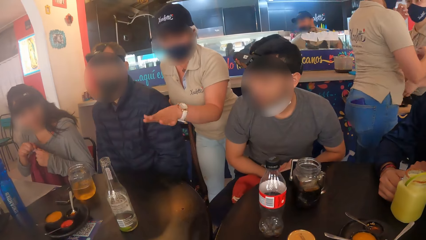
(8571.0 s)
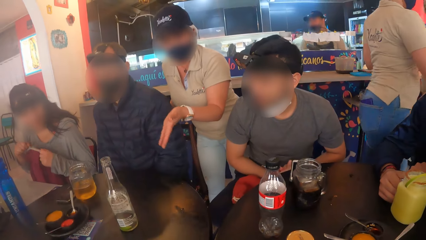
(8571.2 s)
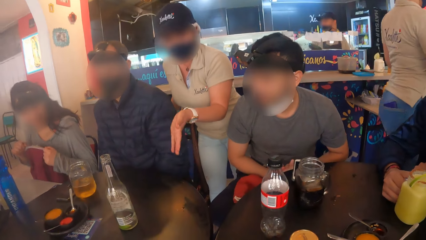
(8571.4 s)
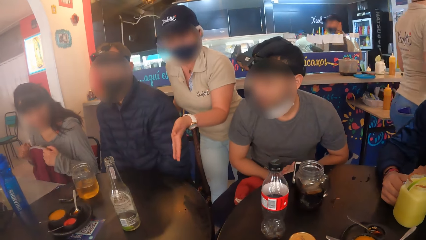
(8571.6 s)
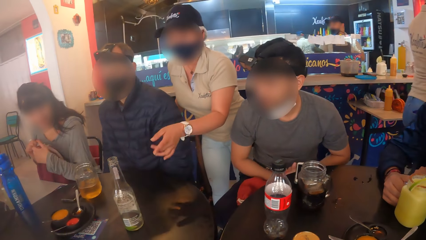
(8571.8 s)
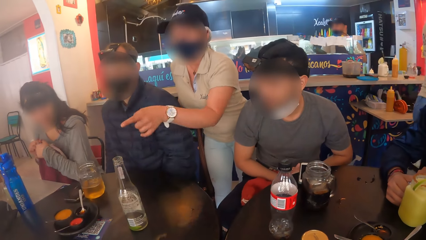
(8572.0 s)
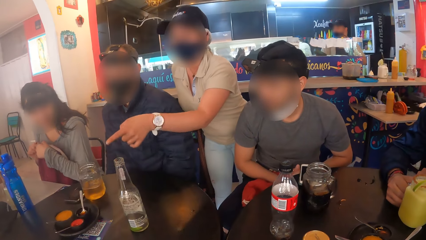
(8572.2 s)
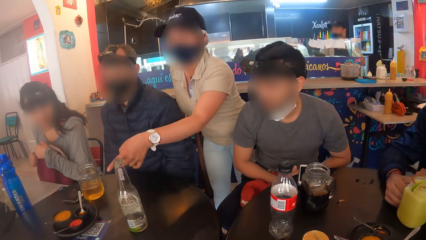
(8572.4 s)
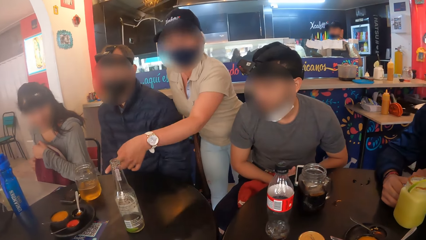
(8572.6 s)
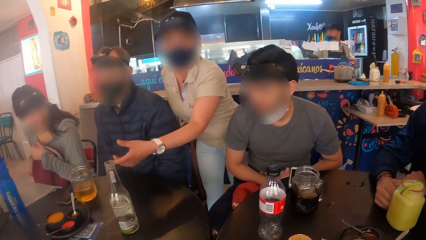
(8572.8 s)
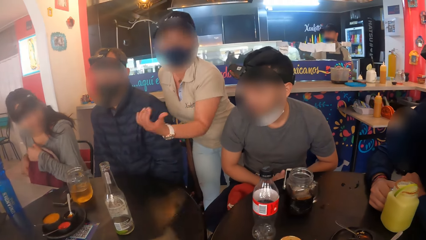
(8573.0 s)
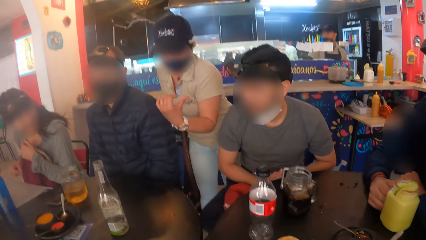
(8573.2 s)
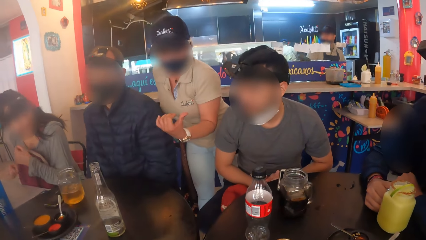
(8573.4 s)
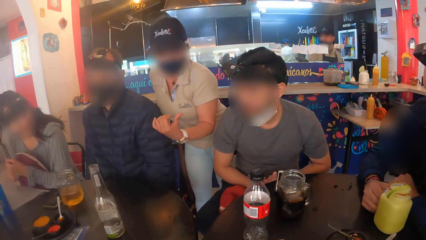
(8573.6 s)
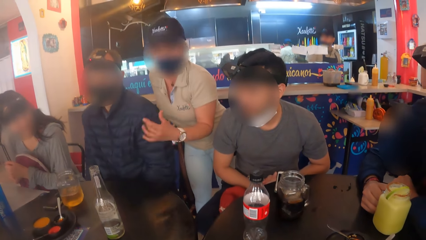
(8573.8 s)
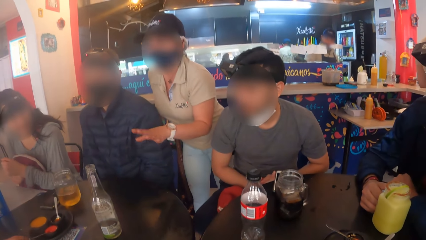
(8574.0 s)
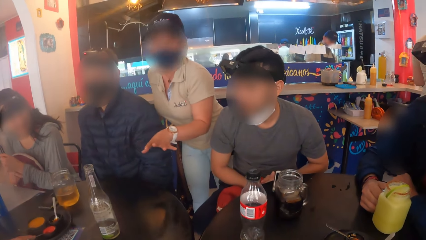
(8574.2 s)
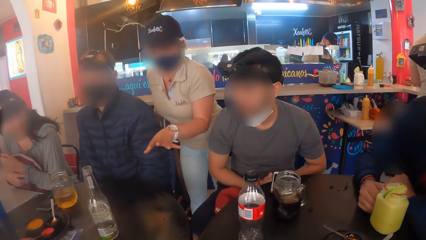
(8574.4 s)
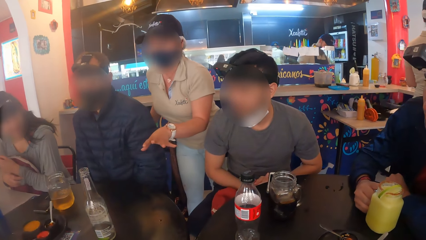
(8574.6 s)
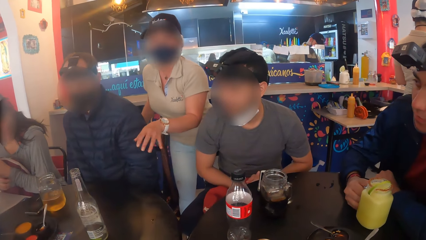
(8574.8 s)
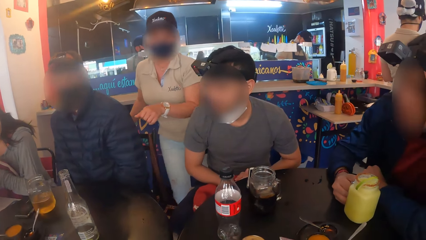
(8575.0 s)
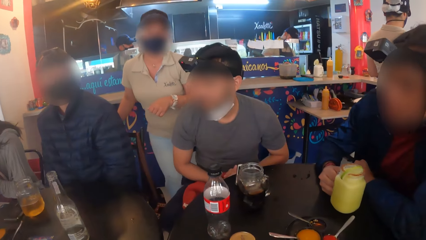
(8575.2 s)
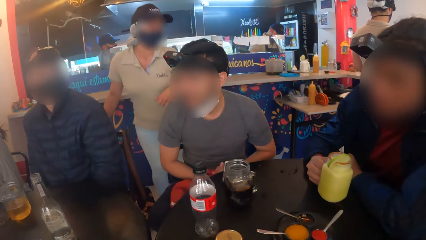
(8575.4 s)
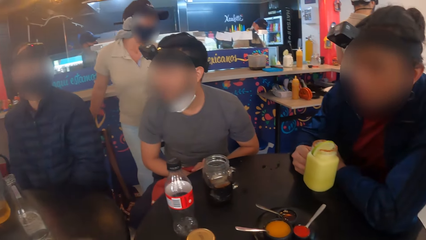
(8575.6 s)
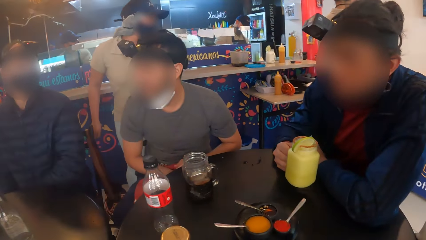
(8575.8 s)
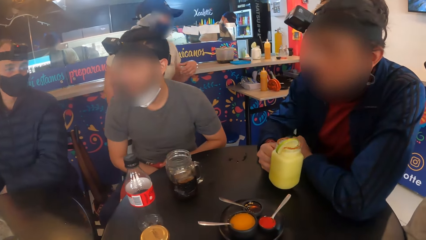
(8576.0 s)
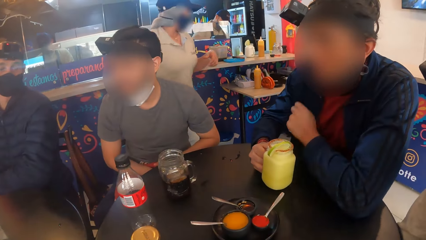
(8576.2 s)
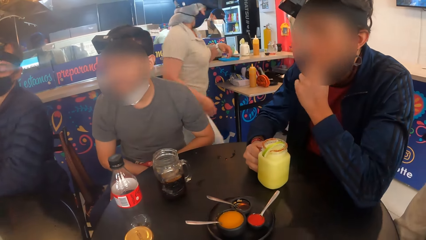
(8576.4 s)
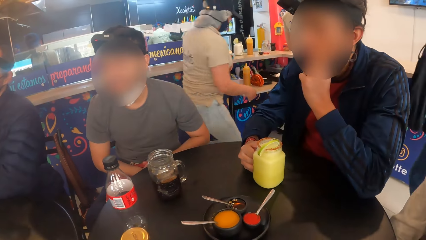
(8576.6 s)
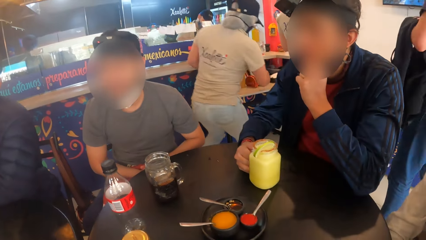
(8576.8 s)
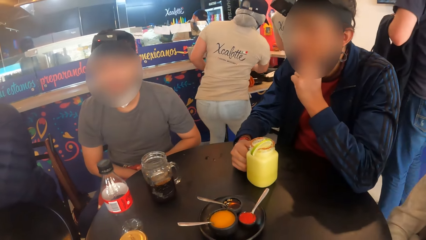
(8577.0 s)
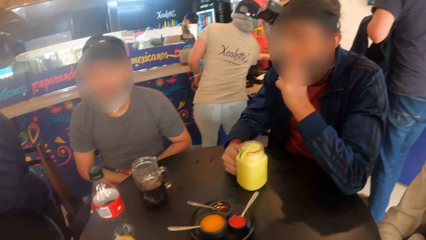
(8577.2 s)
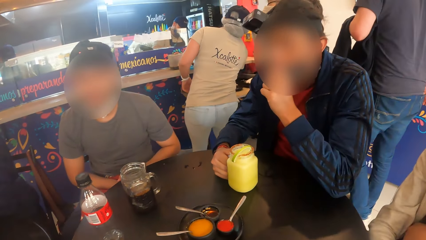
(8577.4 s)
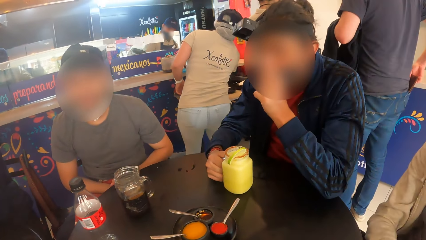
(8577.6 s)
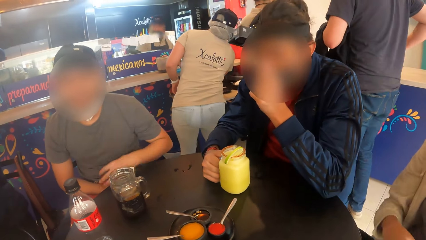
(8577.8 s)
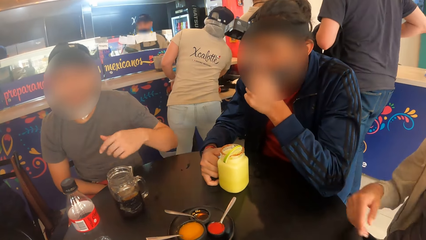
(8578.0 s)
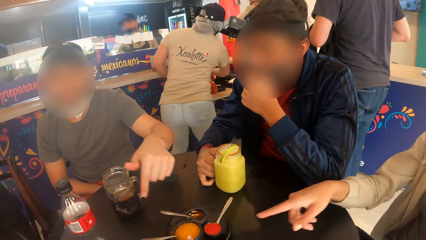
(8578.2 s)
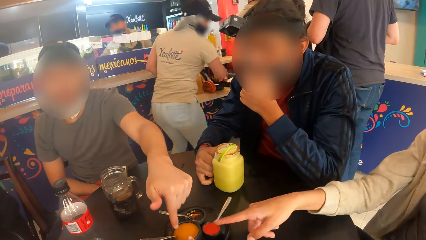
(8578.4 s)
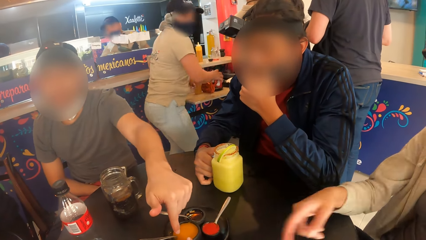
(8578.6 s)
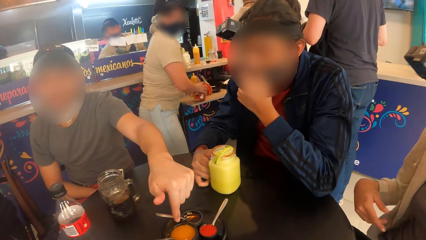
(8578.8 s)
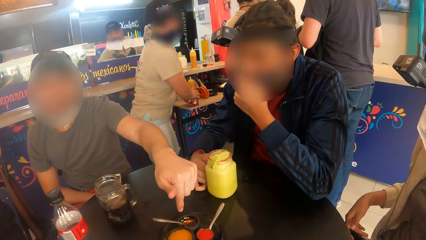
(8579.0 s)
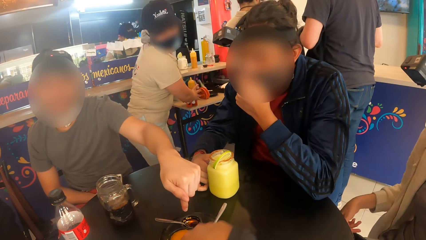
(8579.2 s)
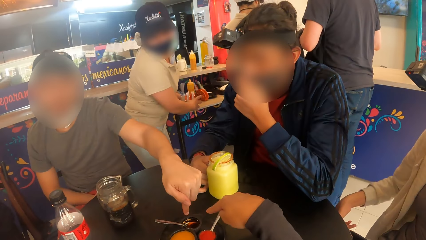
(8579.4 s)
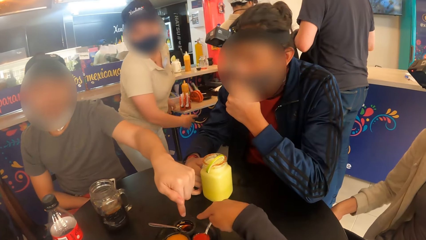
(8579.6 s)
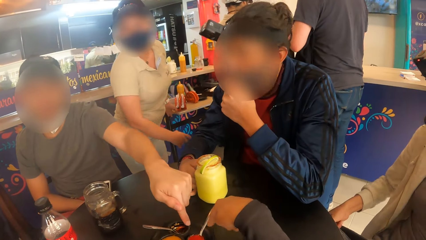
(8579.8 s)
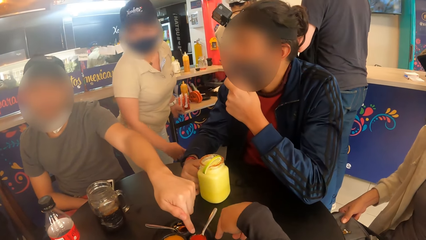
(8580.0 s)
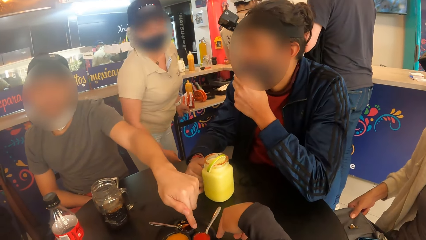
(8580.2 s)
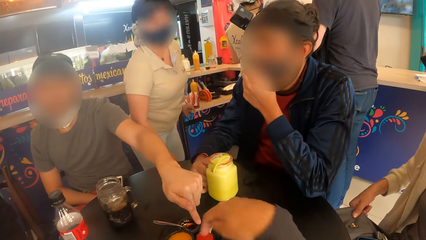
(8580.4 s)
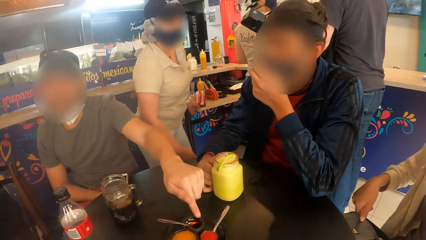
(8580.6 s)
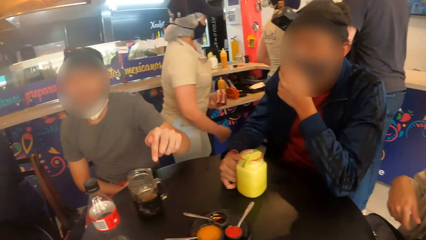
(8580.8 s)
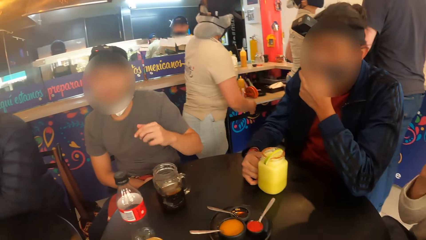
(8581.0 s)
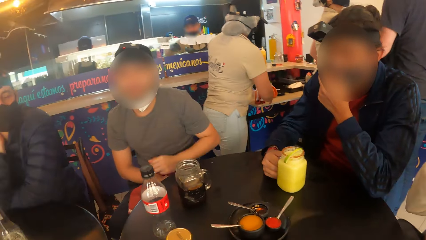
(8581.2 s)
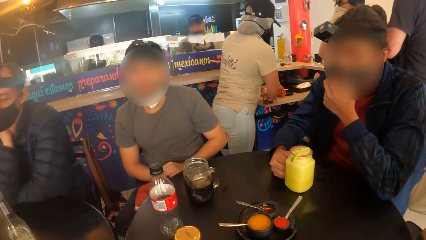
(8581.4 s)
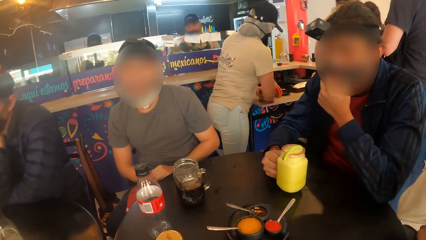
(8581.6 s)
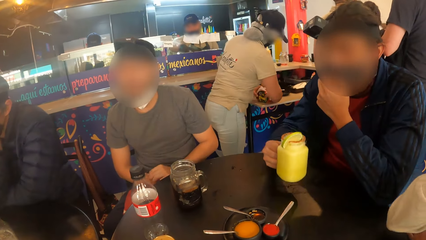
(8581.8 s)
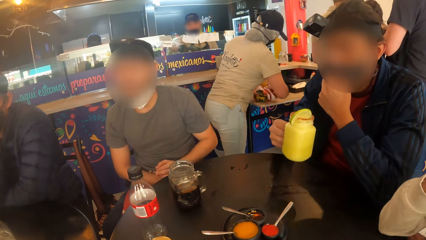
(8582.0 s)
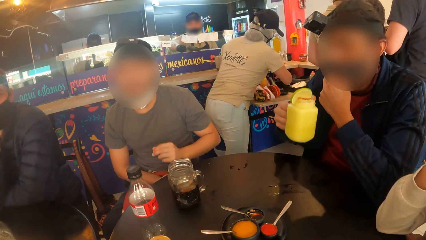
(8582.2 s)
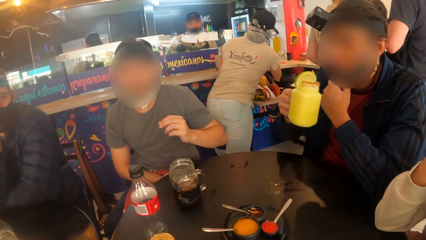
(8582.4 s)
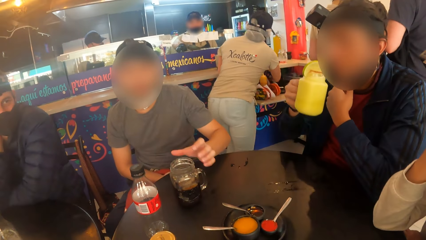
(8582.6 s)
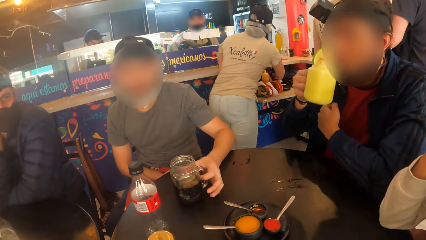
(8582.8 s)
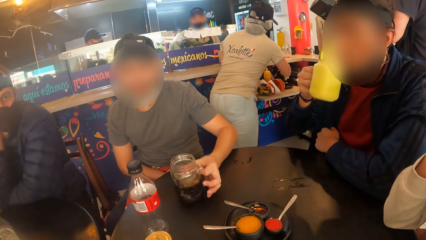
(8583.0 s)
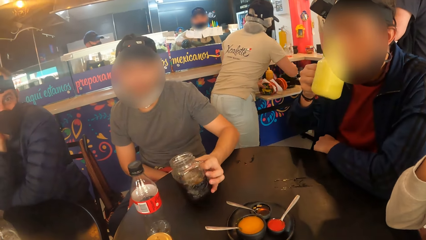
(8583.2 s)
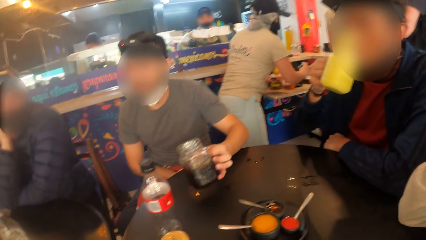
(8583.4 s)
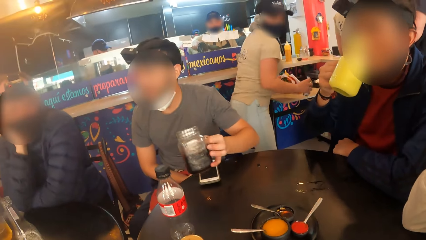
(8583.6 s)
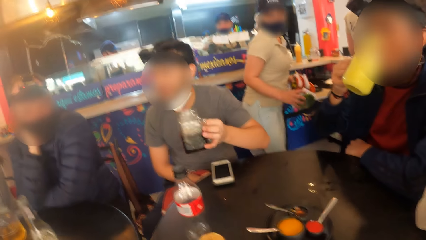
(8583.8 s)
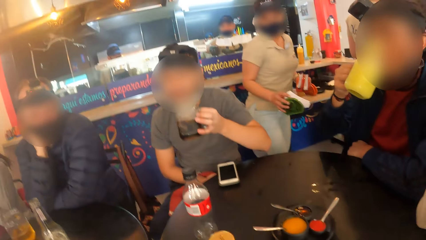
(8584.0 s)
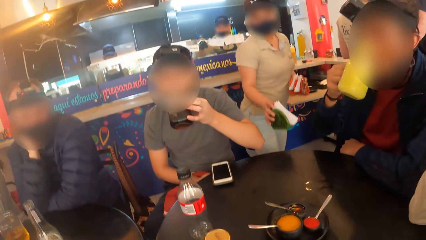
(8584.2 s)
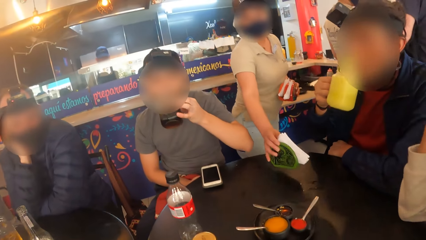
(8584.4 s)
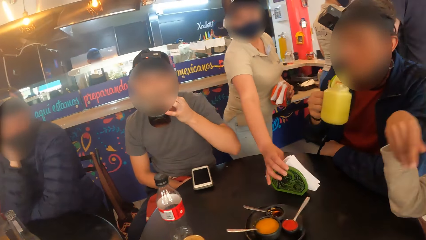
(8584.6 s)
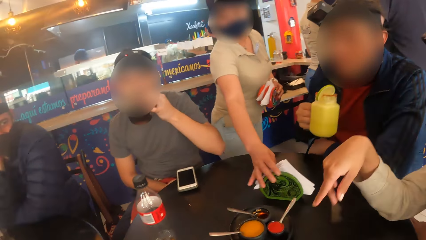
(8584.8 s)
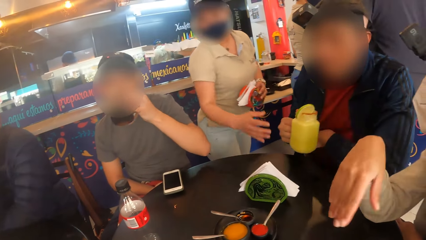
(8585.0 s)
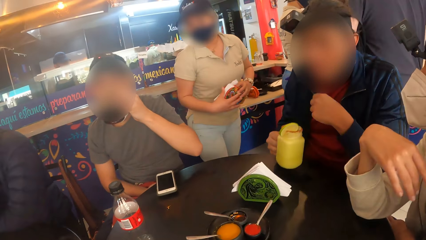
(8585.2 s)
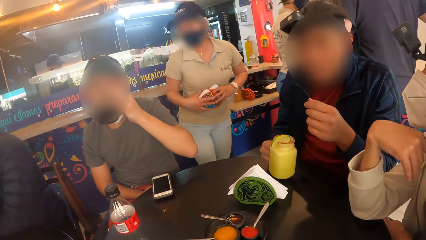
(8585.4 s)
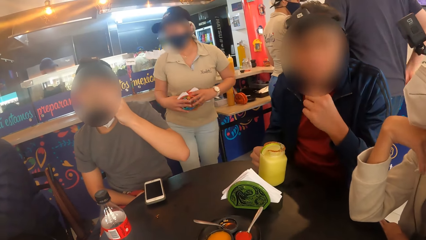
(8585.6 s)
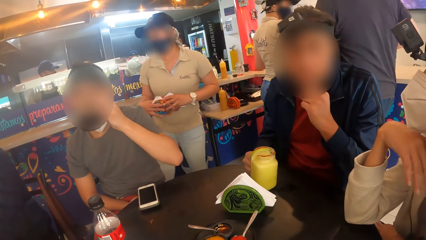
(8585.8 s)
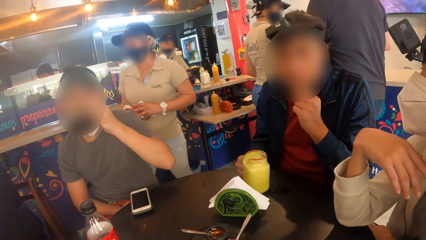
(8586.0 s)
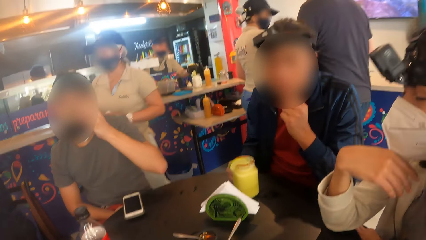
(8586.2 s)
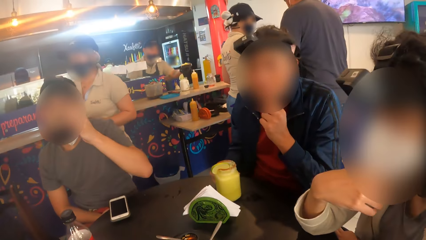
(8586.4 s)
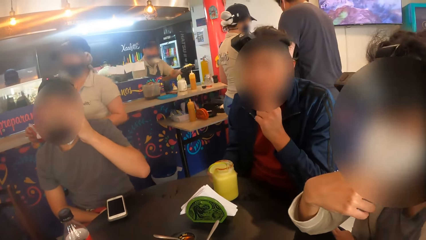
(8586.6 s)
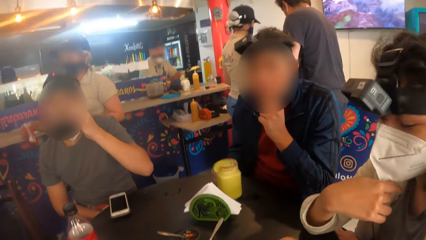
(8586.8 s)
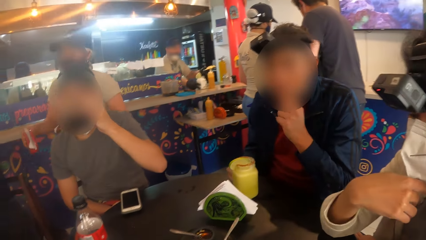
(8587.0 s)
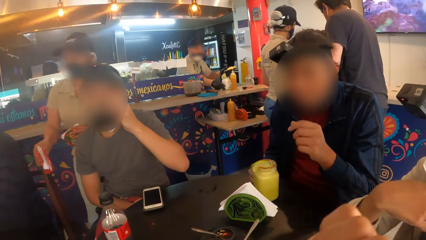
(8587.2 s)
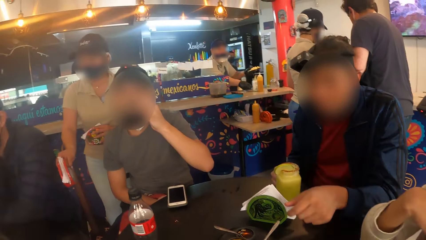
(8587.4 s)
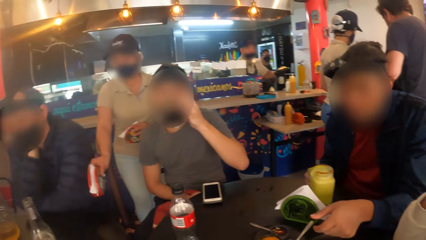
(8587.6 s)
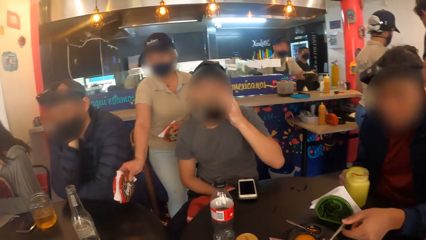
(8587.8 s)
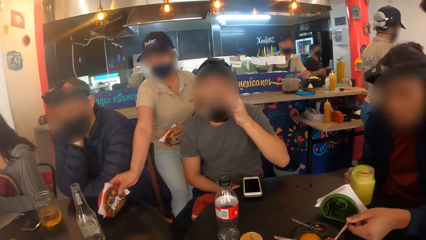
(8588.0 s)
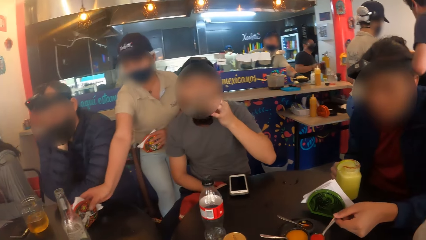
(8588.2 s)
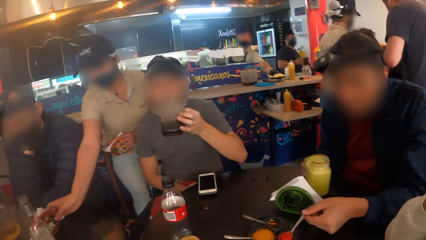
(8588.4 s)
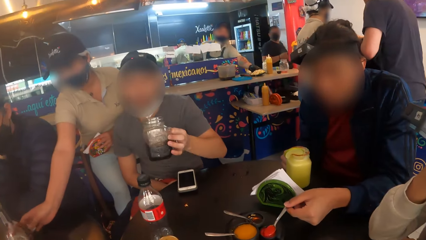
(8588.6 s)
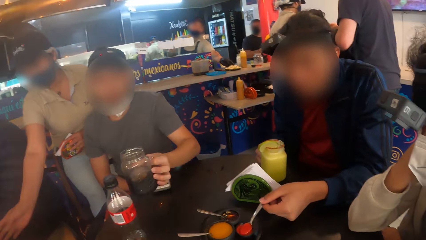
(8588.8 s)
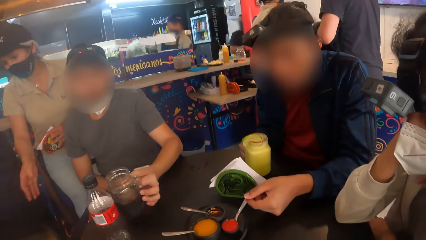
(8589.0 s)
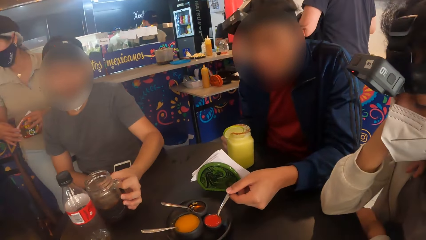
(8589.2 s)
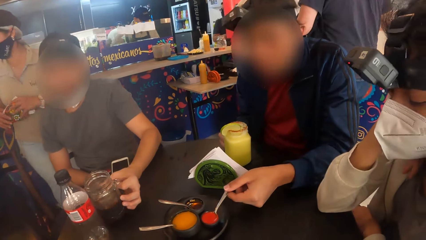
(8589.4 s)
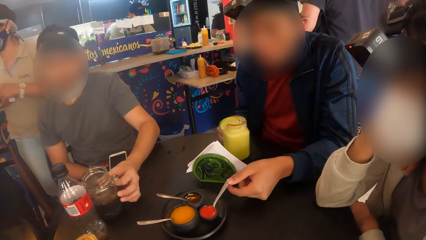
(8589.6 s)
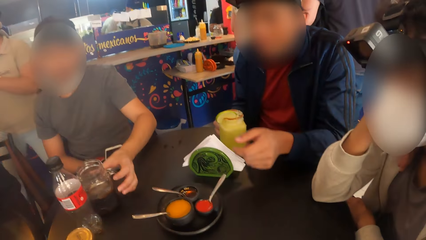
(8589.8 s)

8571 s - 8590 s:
A waiter moves the hand. A woman touches the mask on her face with her left hand. The woman drinks from the cup in her right hand. A man picks up the cup on the table with his left hand. The man drinks from the cup in his left hand. The waiter drops a pack of serviettes on the table with her right hand. The woman drops the cup in her right hand on the table. The woman interacts with another woman. The waiter drops a pack of serviettes on the table with her right hand.
